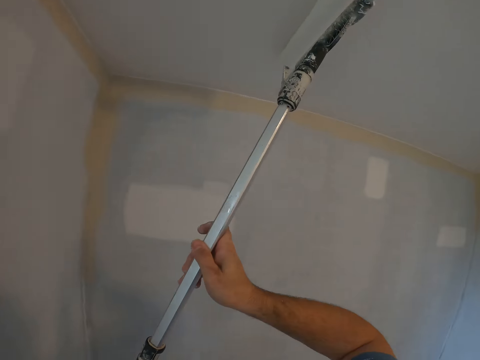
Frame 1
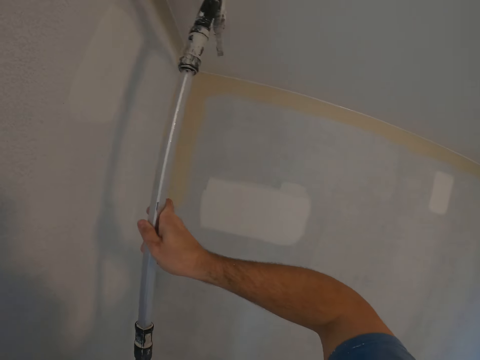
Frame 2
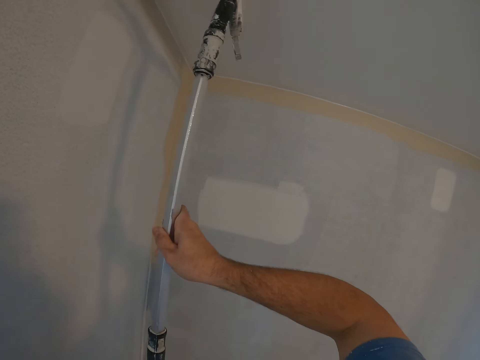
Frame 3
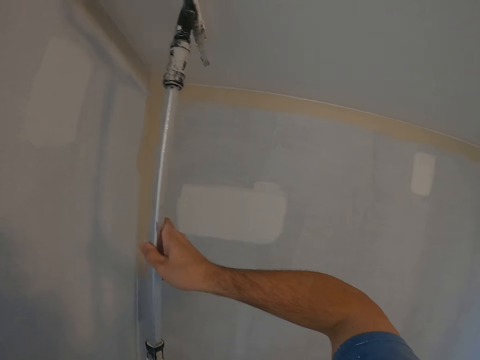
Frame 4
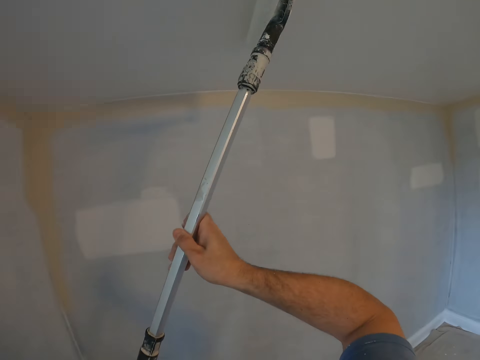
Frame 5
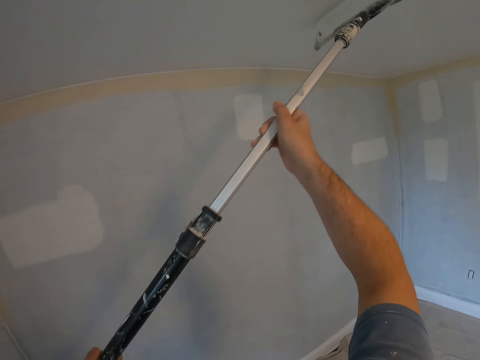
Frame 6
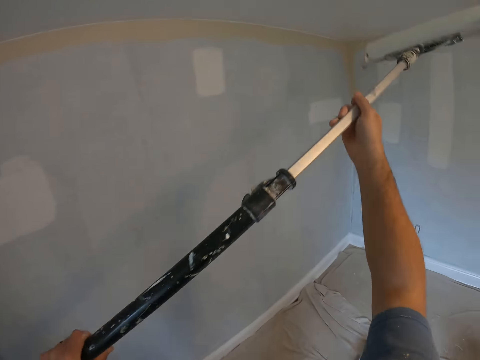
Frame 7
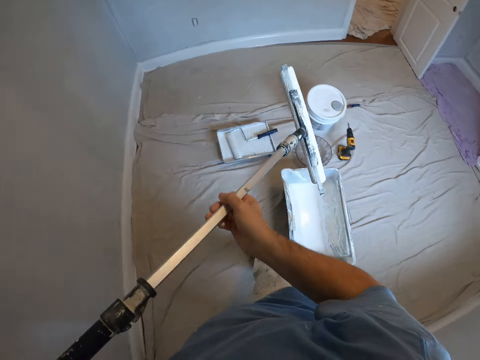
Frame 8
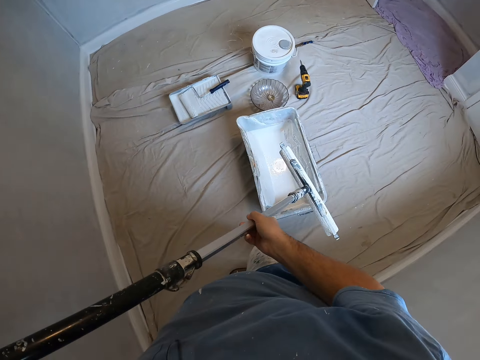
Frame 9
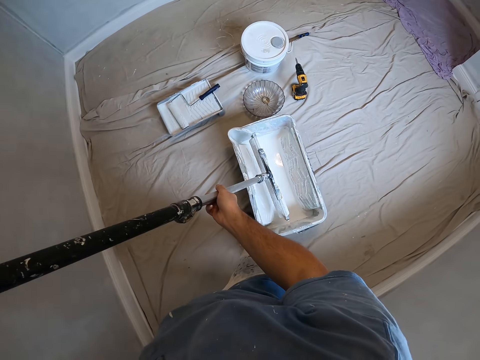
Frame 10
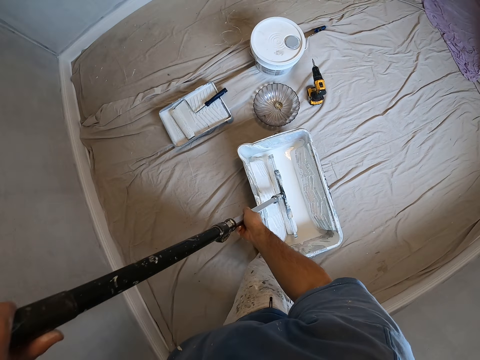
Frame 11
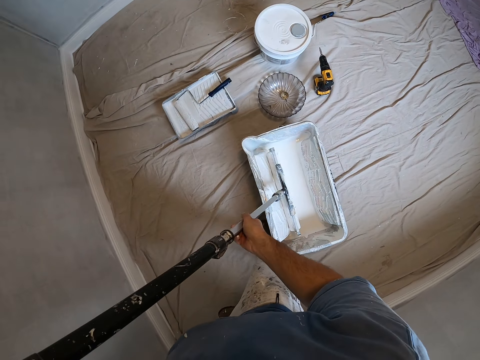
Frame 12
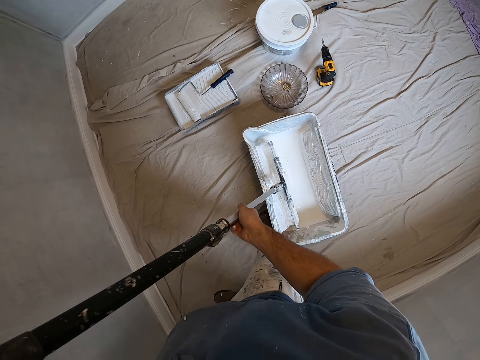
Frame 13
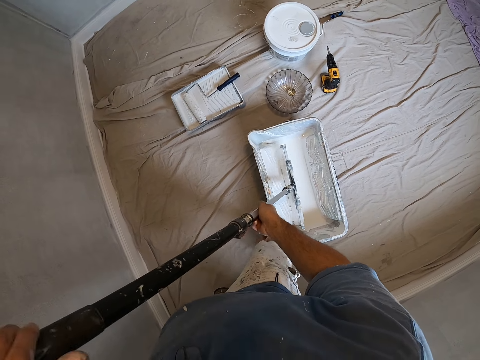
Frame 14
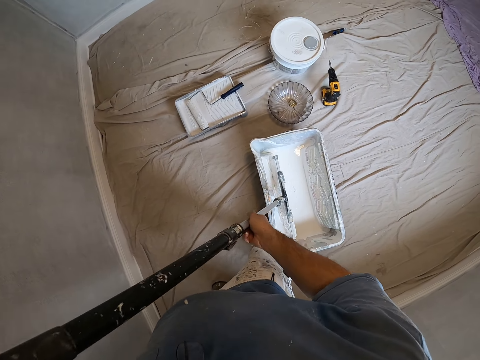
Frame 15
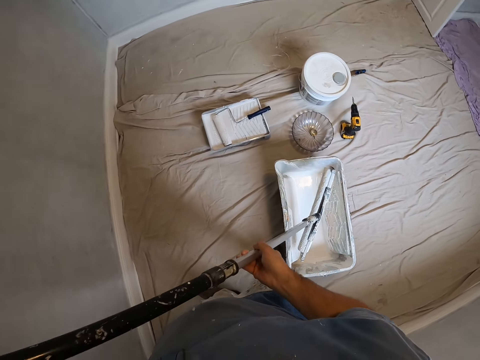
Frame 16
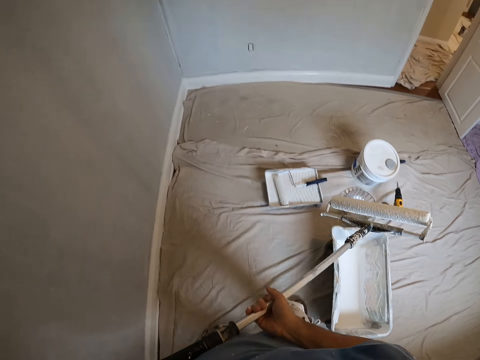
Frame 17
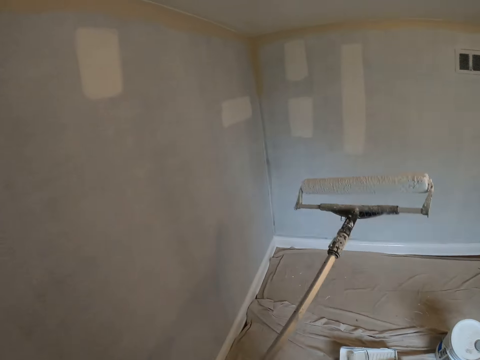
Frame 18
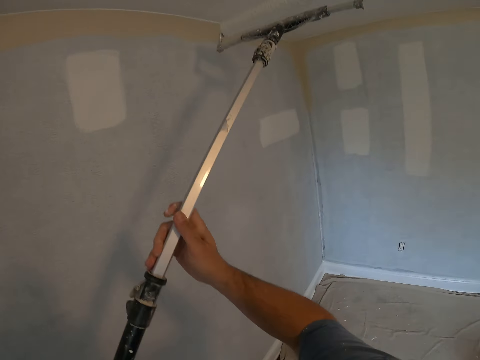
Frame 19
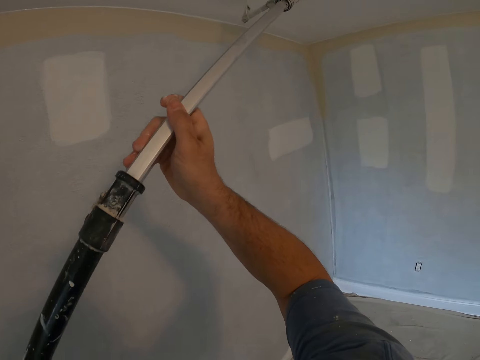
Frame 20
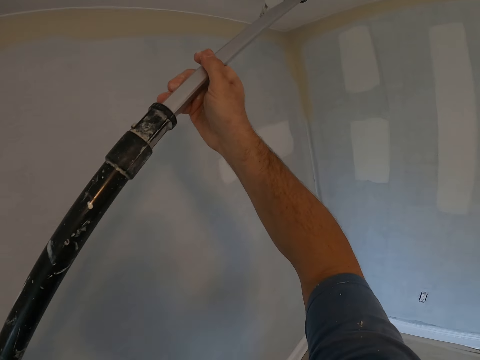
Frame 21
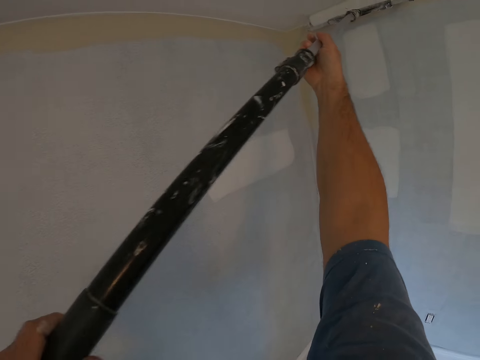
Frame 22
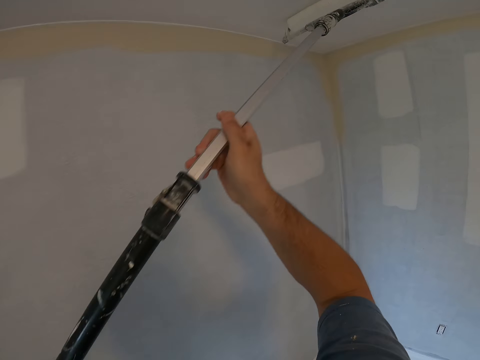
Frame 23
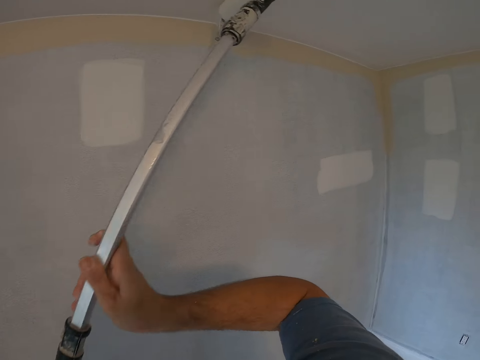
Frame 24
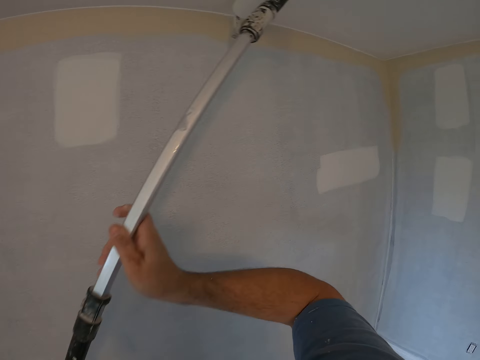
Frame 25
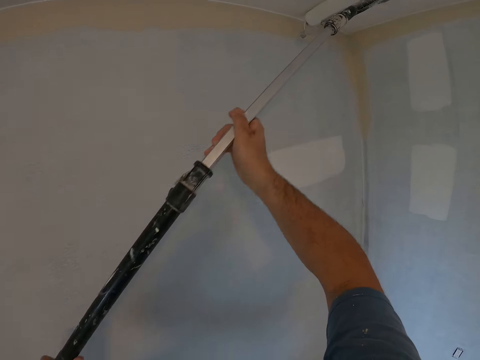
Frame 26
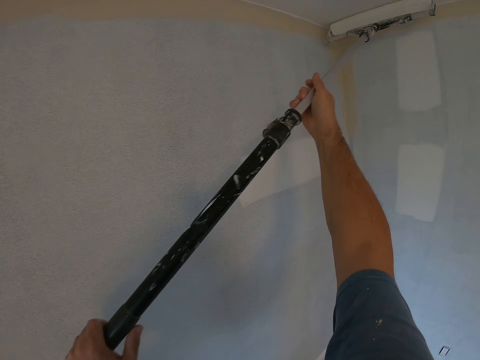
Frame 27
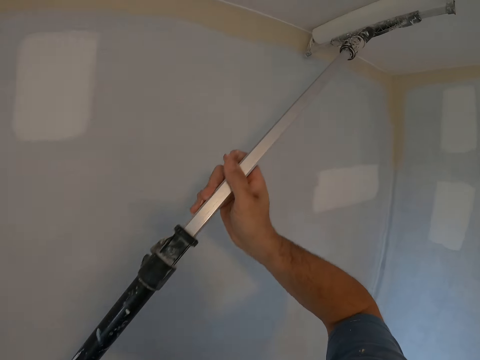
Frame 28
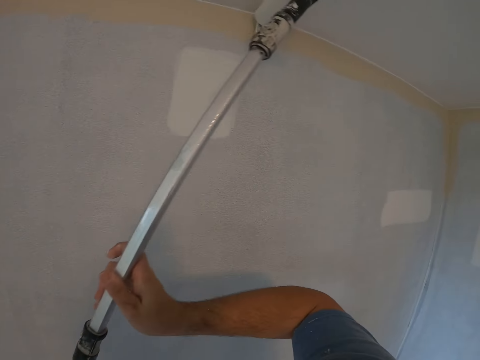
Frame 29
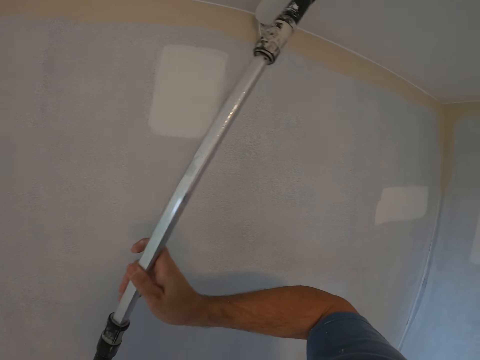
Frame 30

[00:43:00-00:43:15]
The camera wearer dips the paint roller in the ink. They paint the wall with the paint roller.

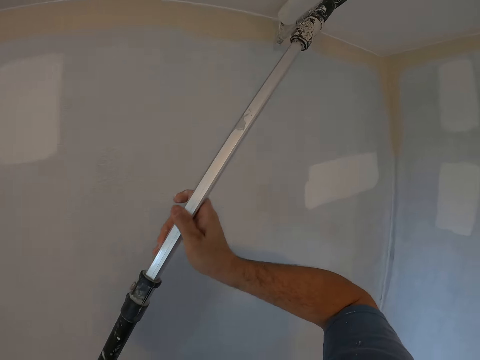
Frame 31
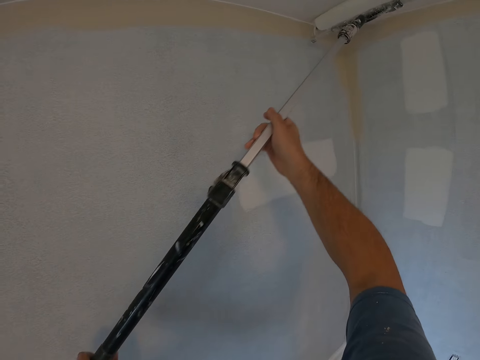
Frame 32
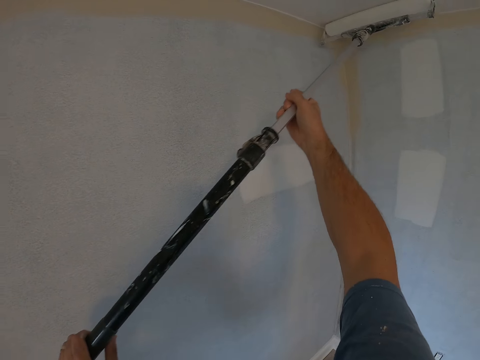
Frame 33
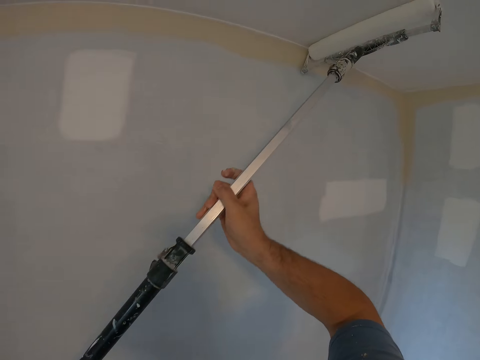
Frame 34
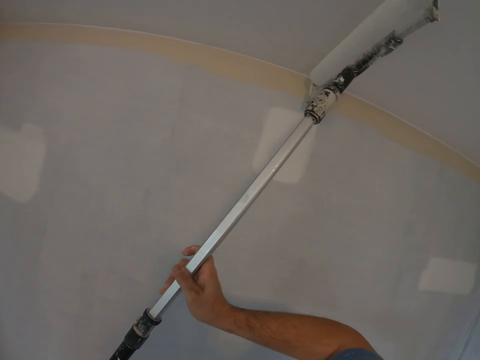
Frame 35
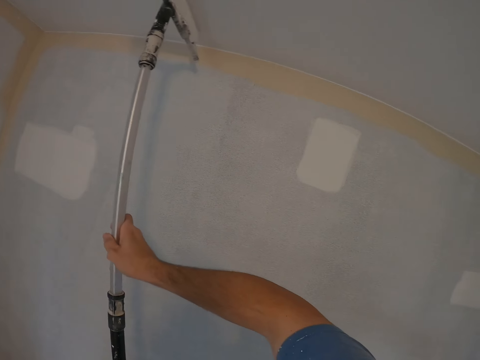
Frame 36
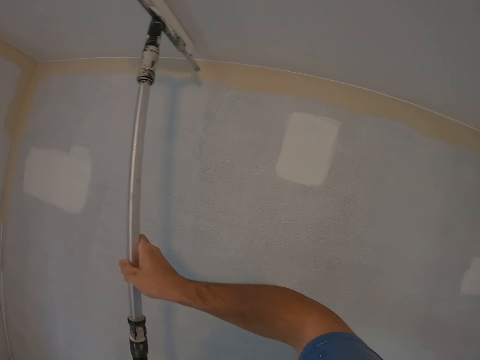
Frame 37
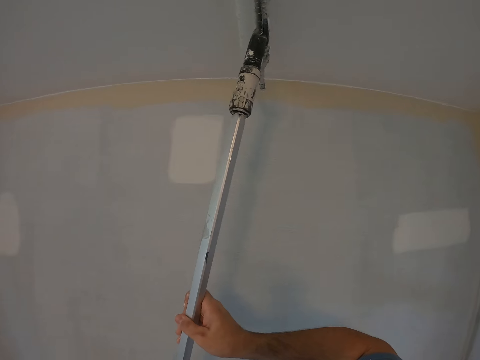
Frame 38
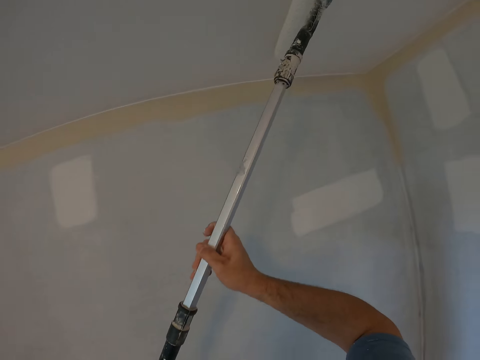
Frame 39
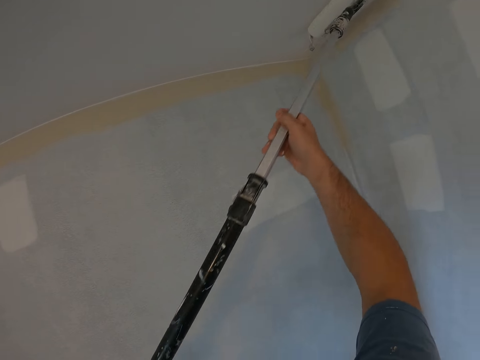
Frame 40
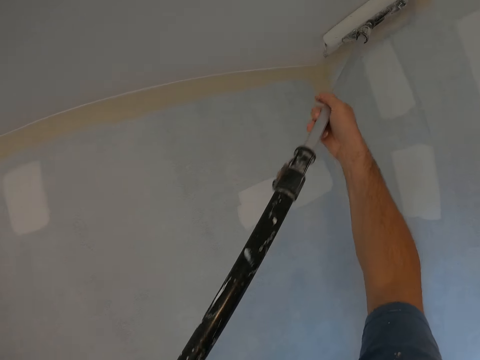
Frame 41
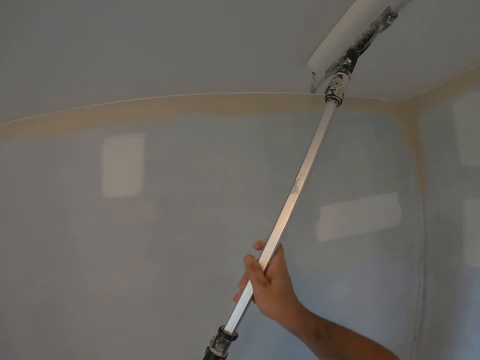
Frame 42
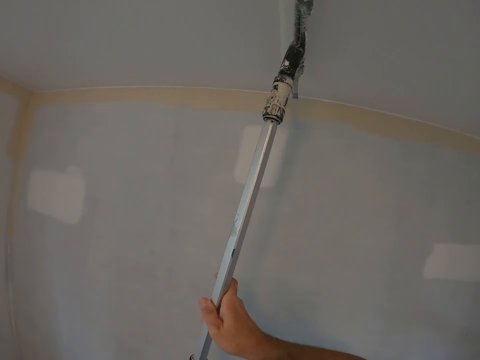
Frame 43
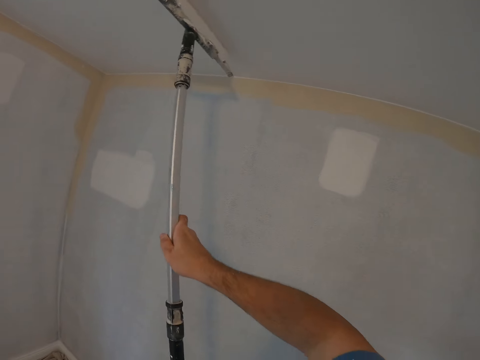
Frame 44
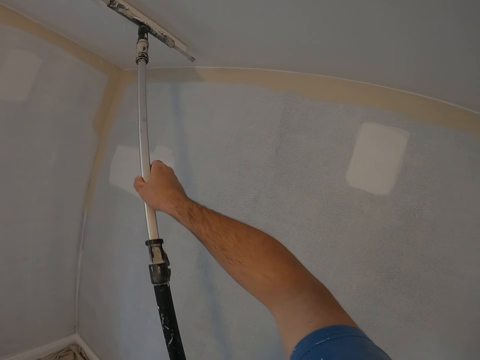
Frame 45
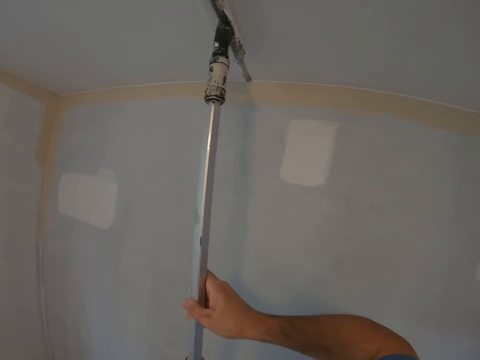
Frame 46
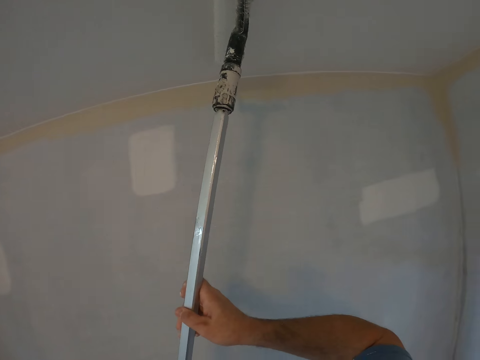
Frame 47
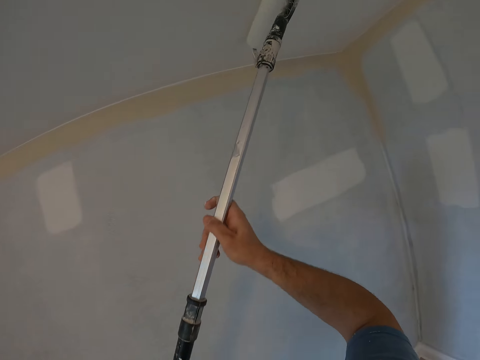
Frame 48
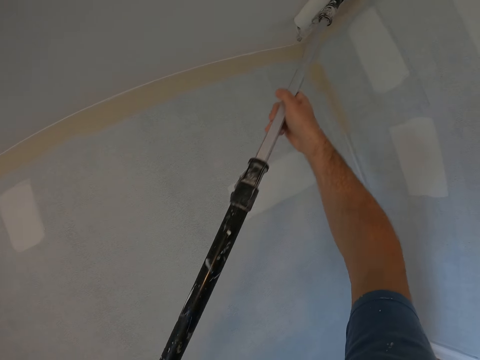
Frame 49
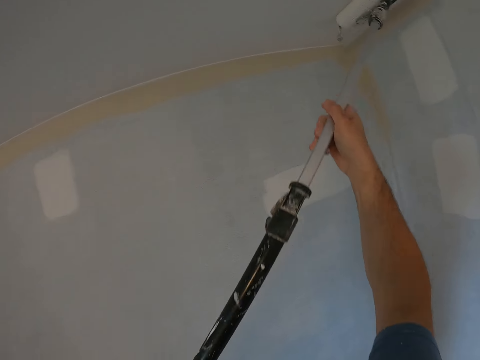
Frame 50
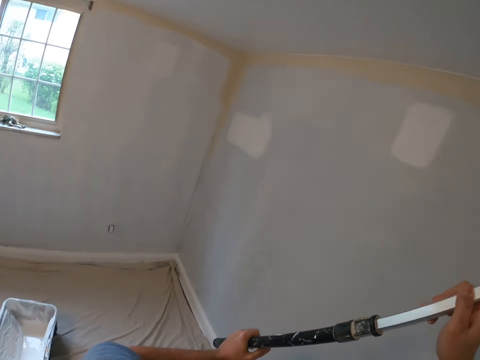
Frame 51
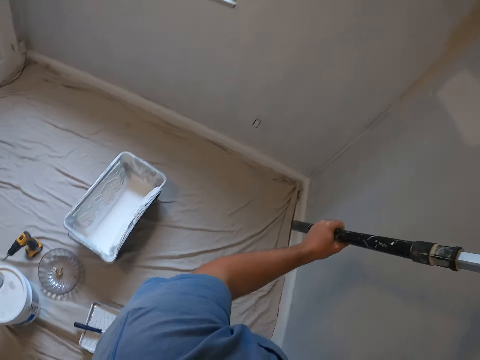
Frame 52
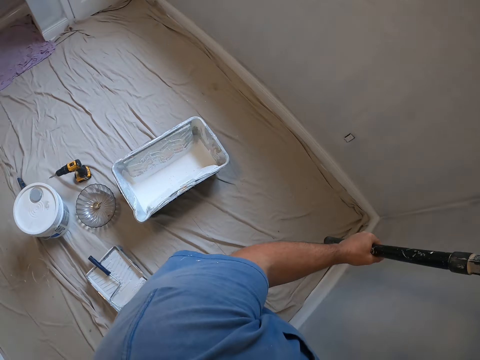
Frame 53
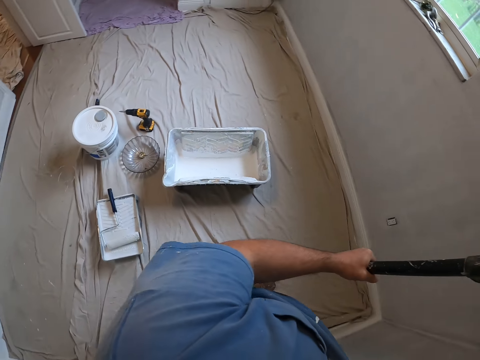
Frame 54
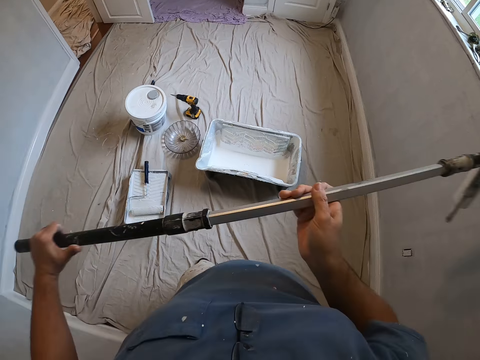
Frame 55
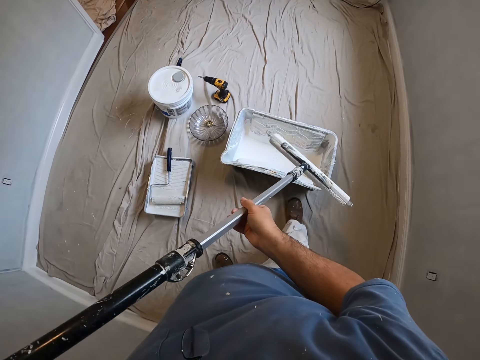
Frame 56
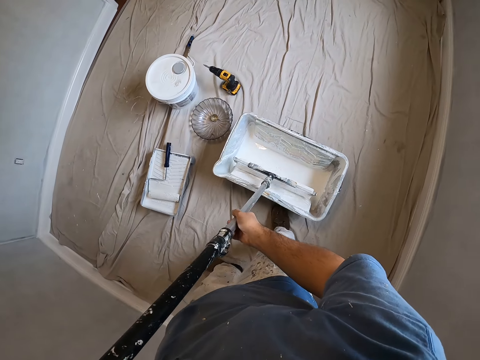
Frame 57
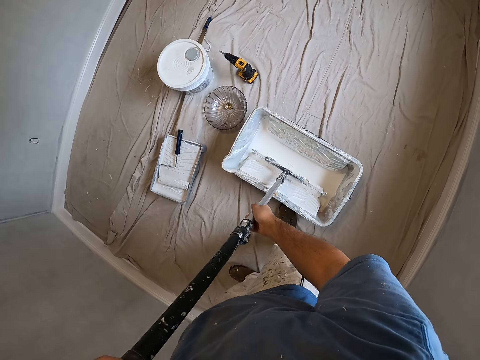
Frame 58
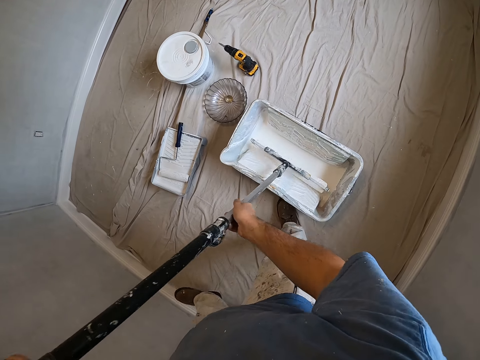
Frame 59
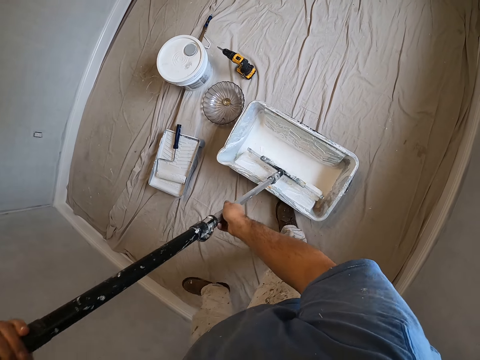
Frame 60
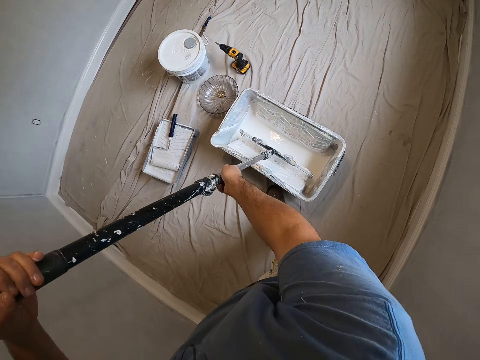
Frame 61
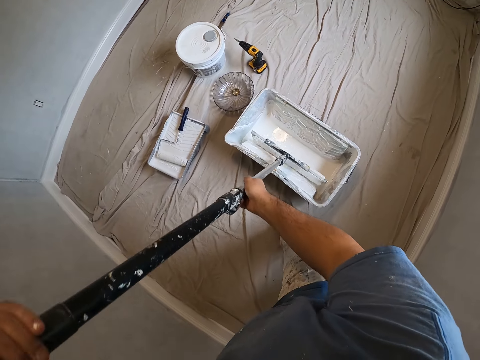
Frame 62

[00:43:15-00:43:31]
The camera wearer dips the paint roller in the ink.
